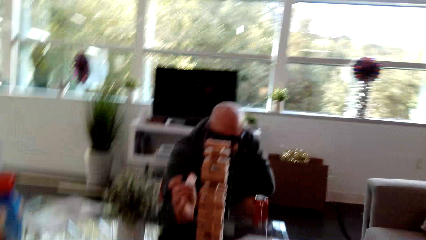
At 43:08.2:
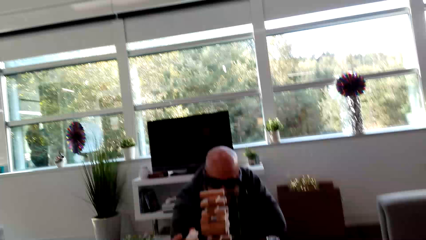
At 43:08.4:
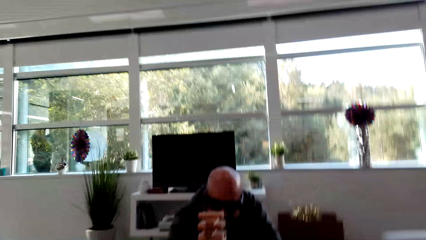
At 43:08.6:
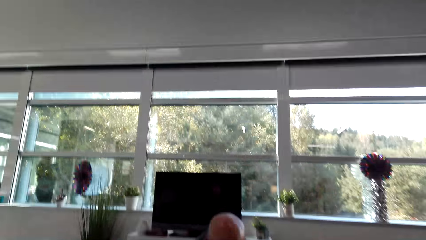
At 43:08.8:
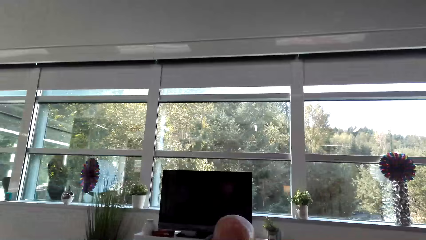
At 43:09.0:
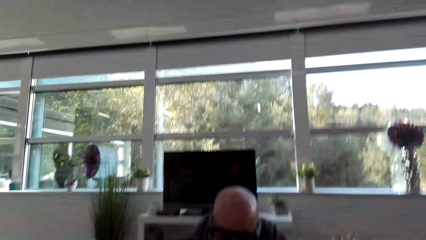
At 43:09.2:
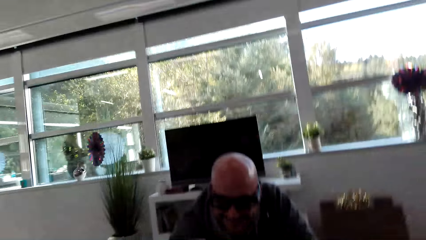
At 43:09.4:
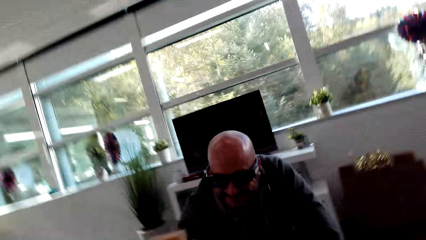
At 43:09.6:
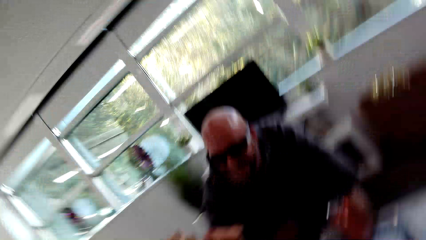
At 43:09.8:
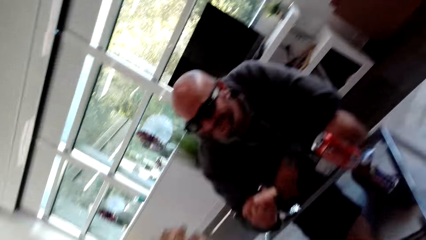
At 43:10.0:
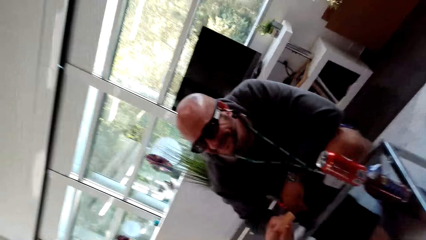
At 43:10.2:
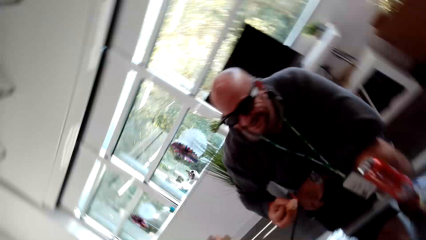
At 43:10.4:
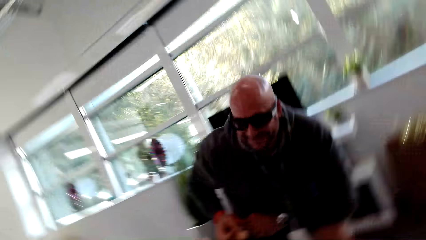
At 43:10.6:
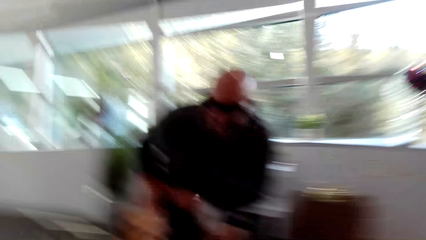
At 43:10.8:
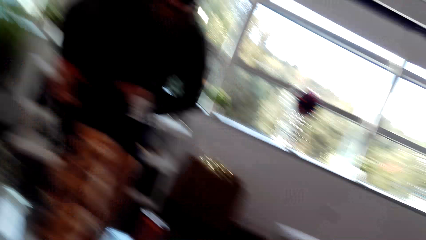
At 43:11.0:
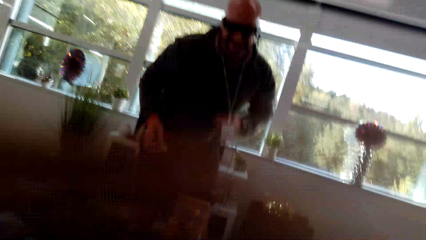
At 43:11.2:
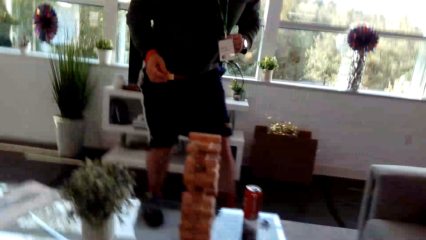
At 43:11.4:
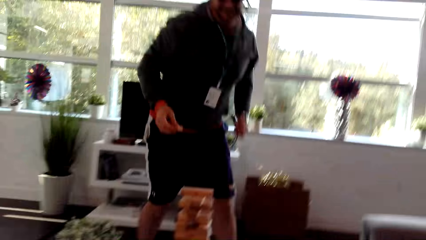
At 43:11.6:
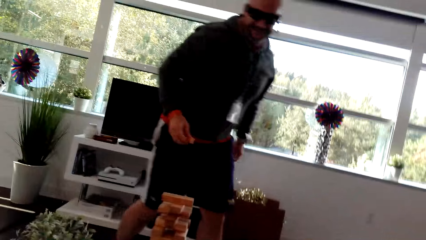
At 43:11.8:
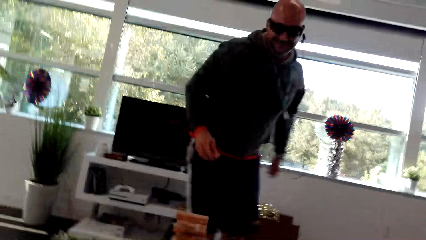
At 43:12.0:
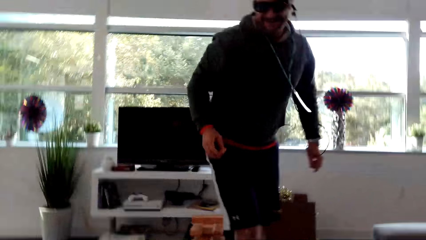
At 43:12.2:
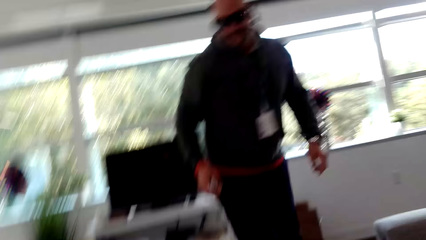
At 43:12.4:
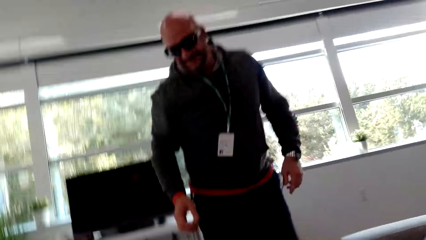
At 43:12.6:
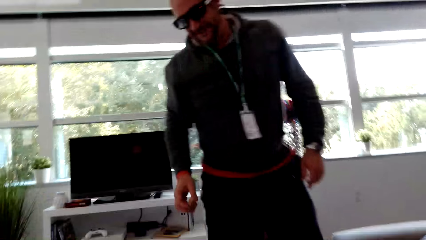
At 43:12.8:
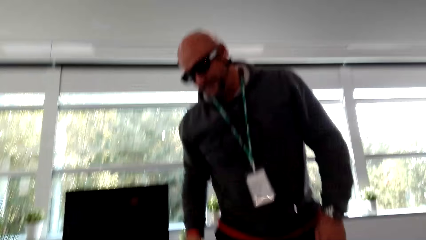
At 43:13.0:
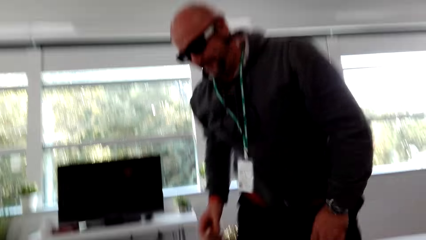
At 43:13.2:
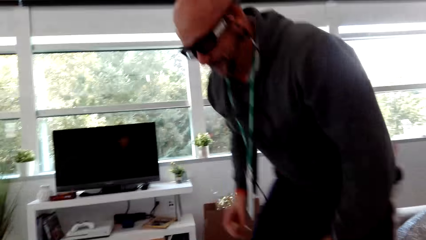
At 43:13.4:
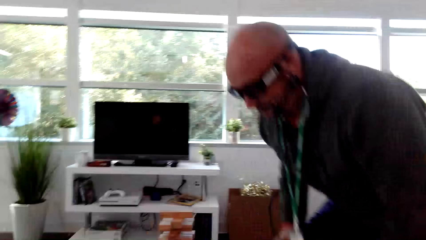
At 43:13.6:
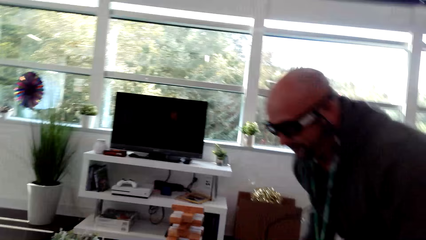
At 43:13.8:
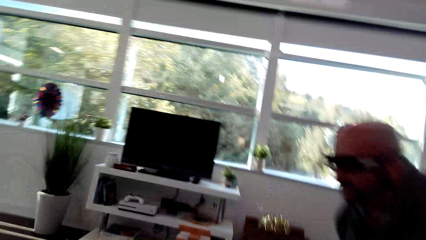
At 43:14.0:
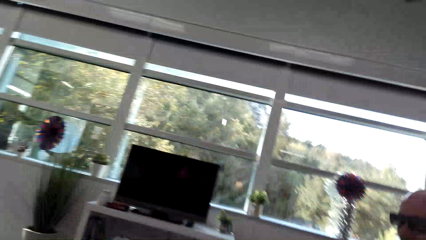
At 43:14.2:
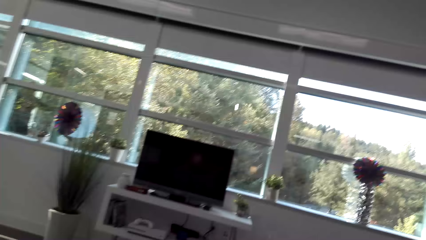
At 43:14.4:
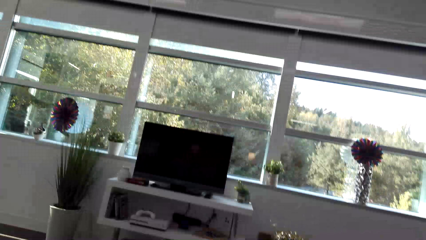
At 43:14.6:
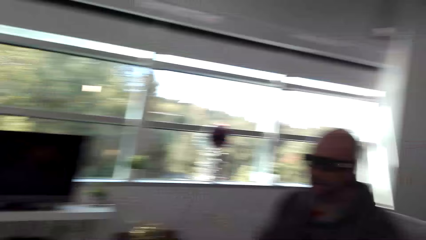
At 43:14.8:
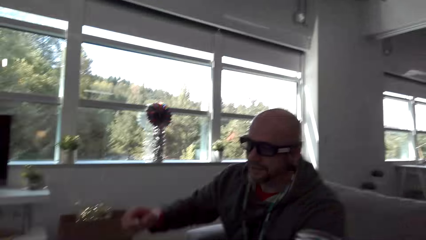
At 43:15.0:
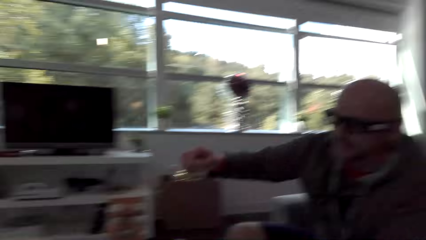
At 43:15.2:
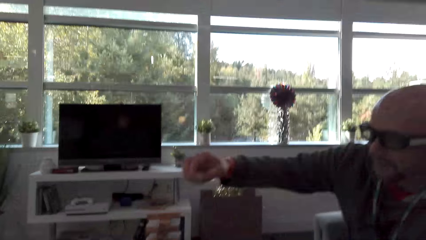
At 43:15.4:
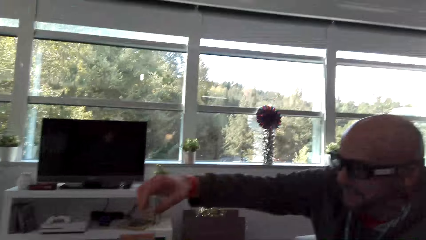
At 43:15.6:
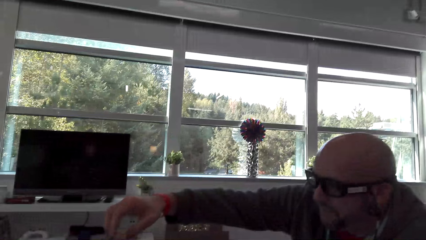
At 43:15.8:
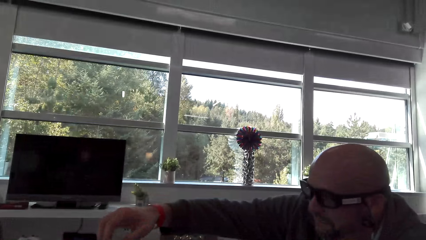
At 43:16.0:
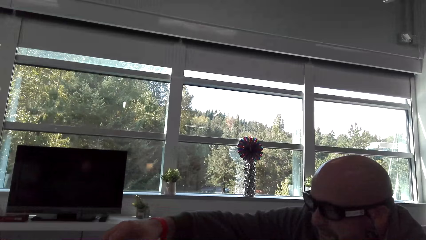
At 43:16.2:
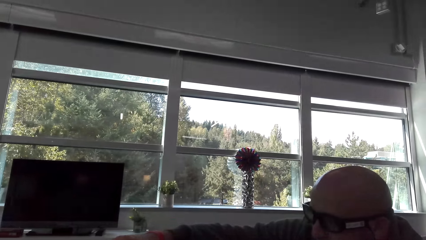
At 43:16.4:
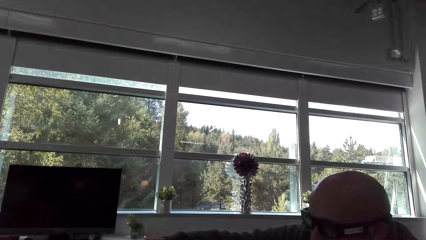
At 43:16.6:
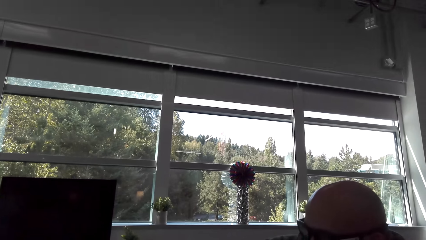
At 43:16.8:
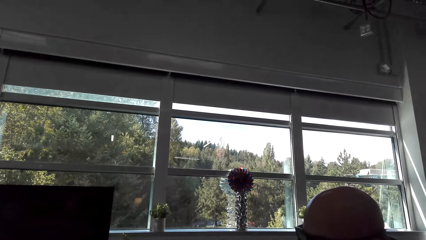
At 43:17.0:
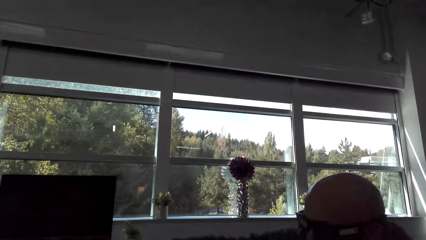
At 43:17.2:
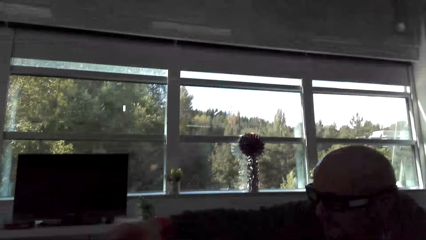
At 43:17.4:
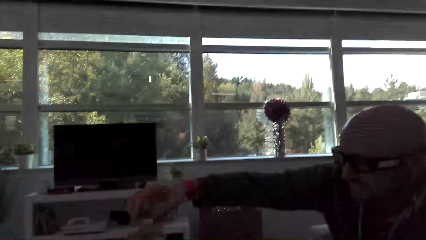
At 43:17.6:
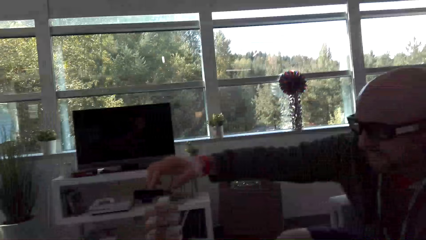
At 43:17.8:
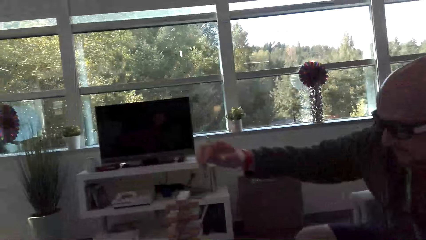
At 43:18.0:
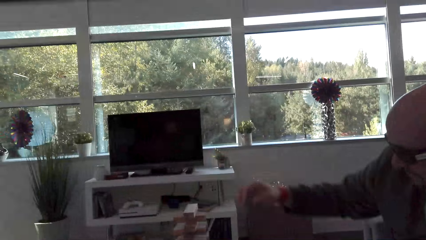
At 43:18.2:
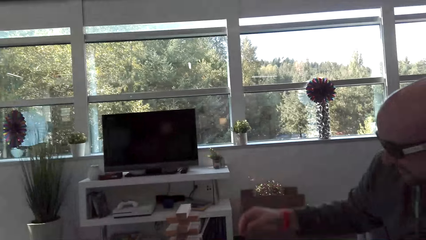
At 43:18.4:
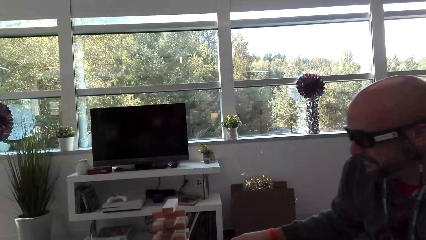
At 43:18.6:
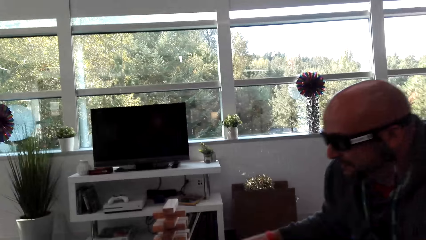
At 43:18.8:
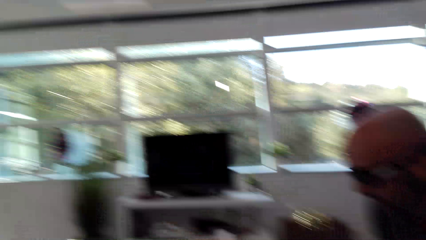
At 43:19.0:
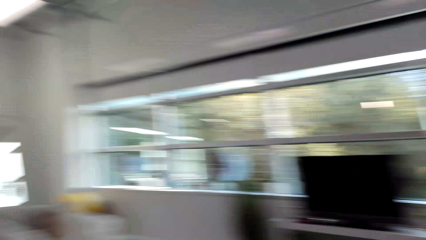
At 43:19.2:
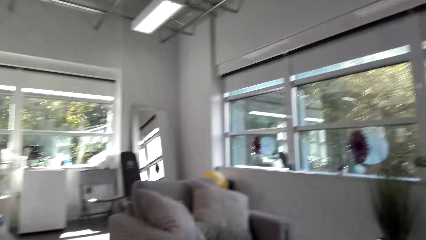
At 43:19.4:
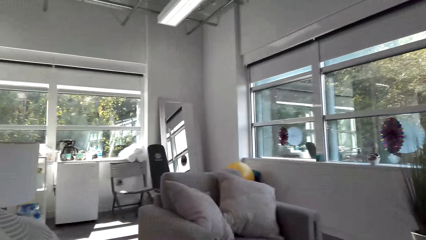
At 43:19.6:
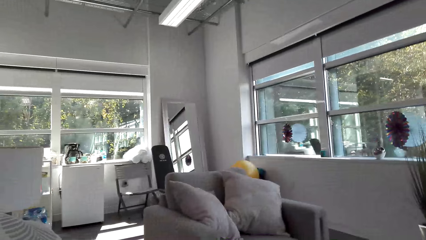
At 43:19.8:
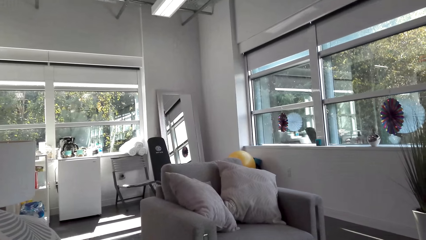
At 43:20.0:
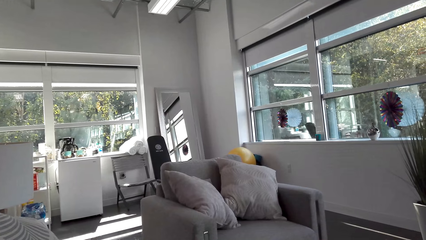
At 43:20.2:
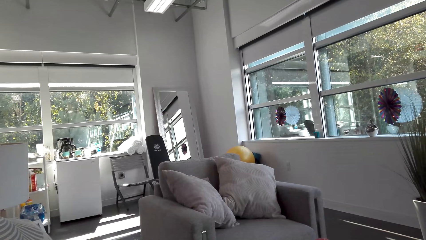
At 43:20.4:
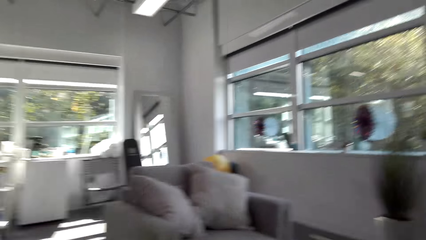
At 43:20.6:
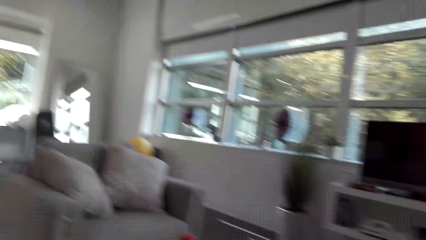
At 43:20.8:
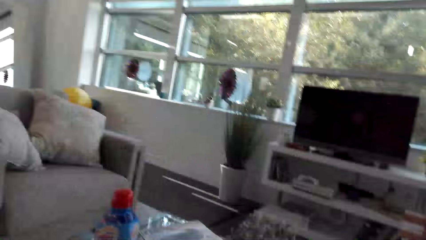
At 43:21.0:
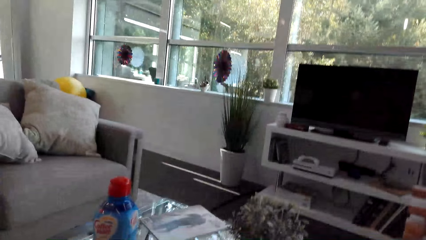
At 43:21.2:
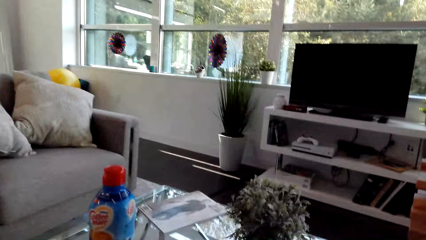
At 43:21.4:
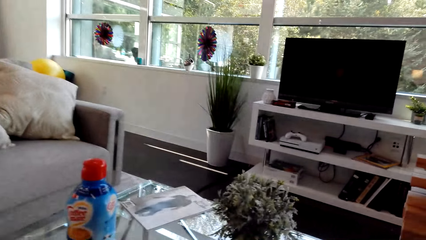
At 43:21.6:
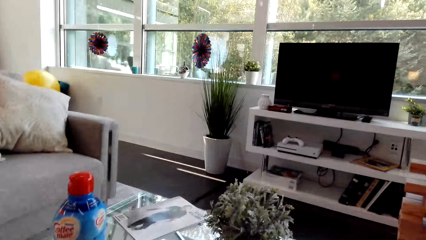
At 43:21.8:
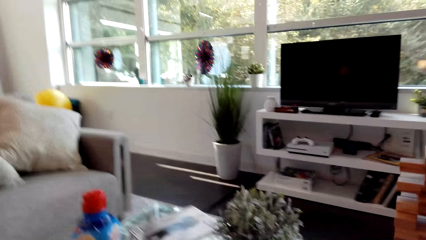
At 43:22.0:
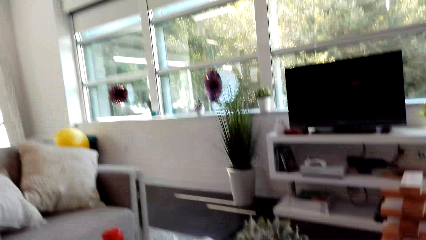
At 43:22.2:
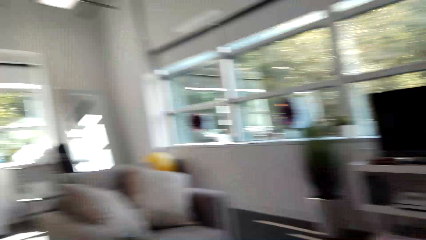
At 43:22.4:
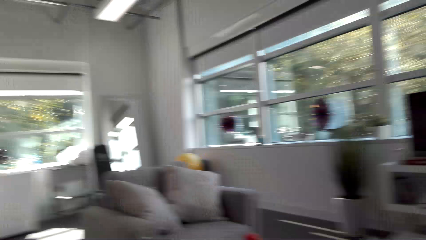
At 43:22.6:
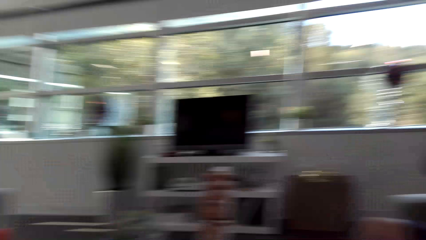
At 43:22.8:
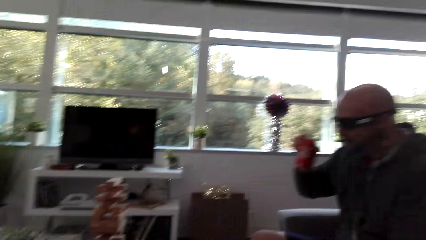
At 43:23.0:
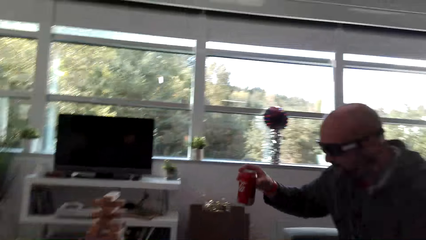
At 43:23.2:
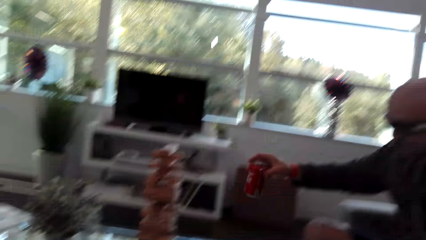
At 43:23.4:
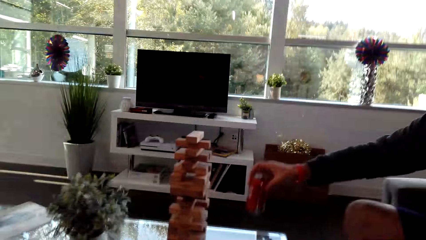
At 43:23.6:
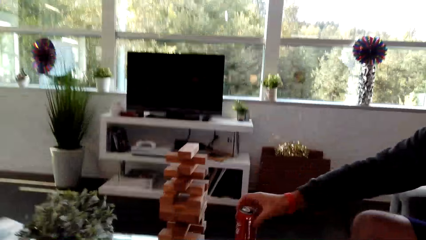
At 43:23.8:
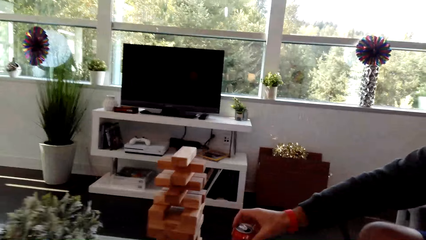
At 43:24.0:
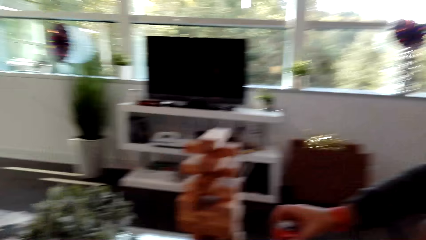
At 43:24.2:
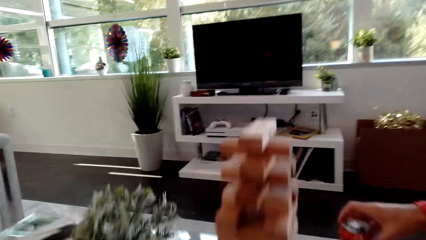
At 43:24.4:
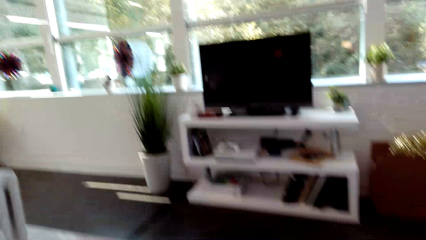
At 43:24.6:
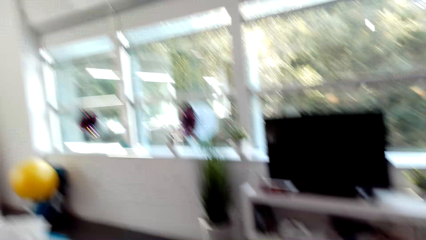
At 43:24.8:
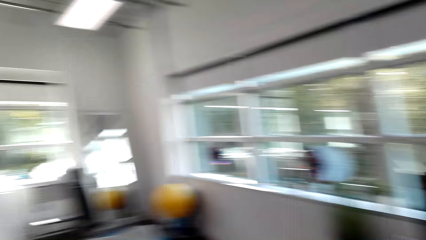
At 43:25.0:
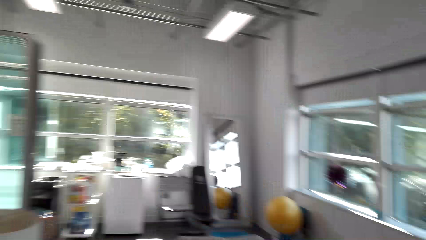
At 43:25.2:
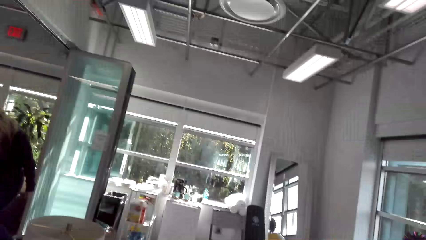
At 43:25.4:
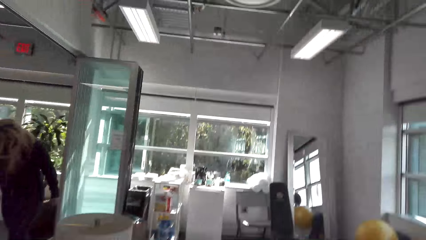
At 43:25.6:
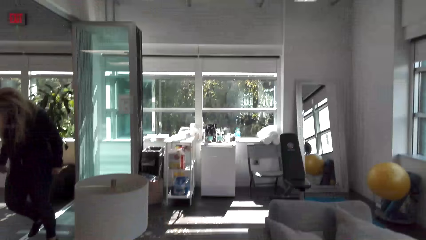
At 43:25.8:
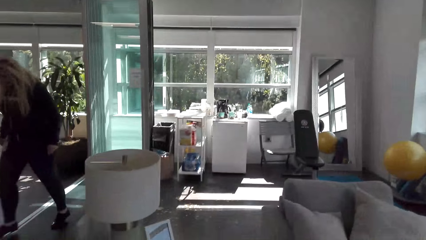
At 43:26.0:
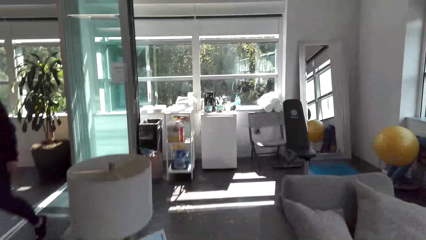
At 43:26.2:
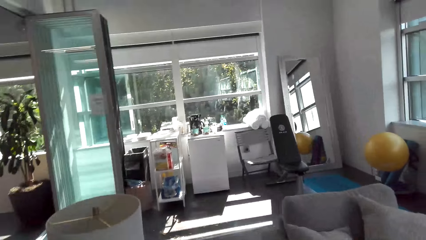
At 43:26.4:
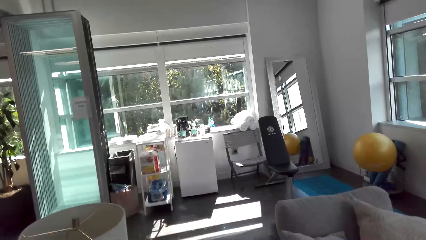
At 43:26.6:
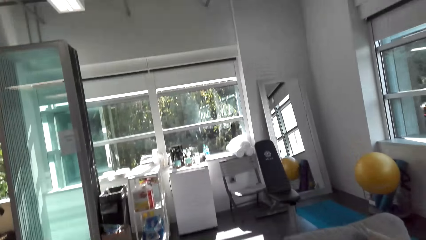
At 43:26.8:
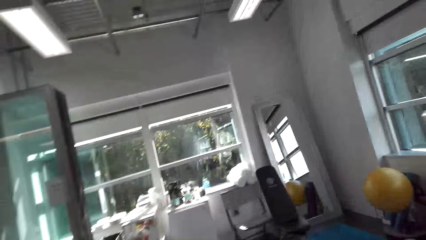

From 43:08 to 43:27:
A man stands. The man walks in the house to the seat. The man sits down. The camera wearer dialogs with the man. Someone puts a block on top of the others. The man removes his hand from the block. The camera wearer looks around. The man places the cola can on the table. The camera wearer looks around and walks around.
